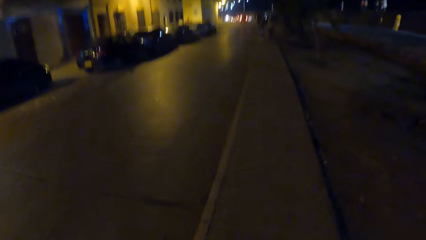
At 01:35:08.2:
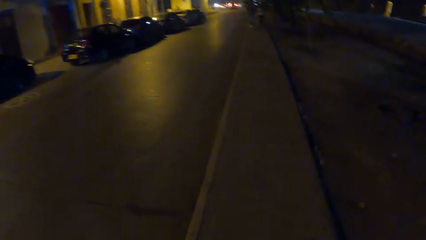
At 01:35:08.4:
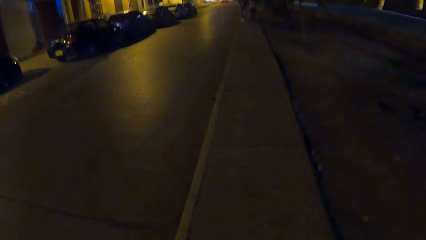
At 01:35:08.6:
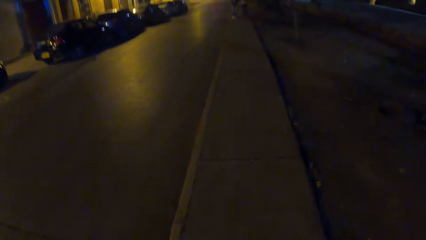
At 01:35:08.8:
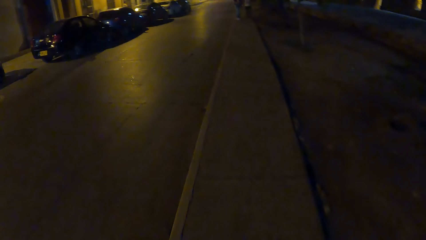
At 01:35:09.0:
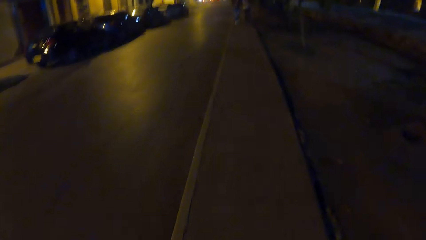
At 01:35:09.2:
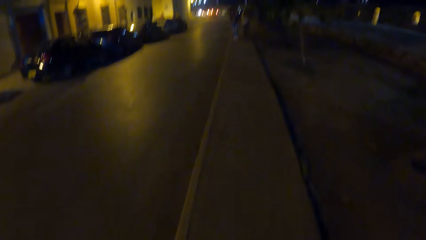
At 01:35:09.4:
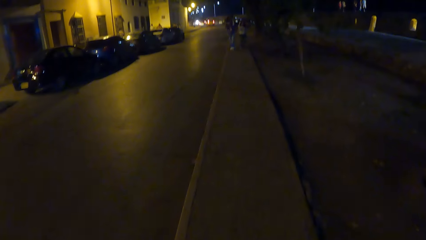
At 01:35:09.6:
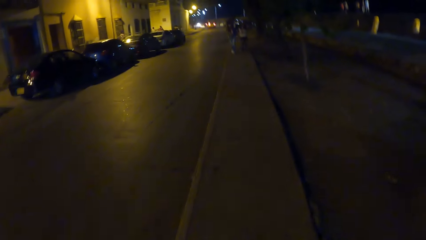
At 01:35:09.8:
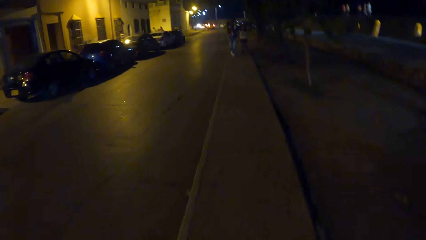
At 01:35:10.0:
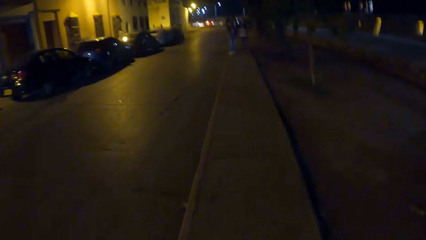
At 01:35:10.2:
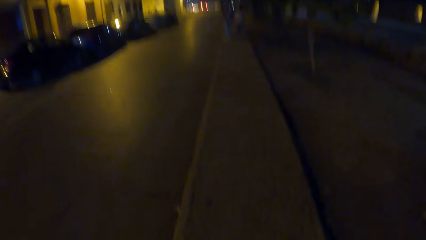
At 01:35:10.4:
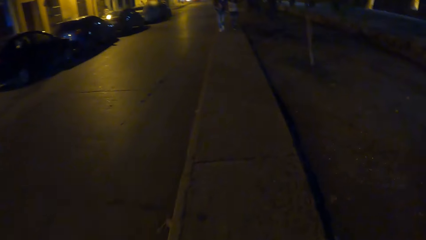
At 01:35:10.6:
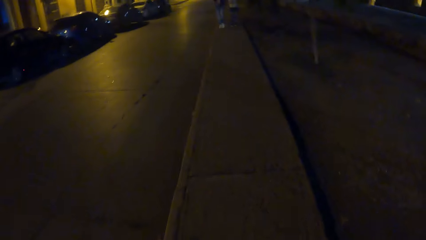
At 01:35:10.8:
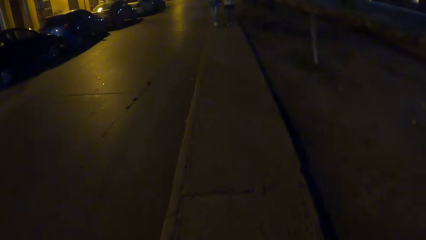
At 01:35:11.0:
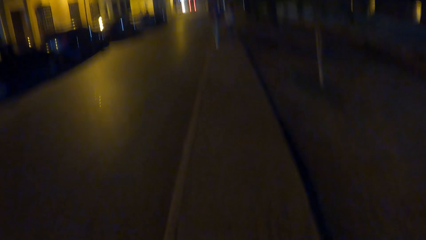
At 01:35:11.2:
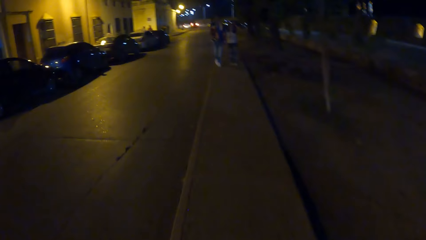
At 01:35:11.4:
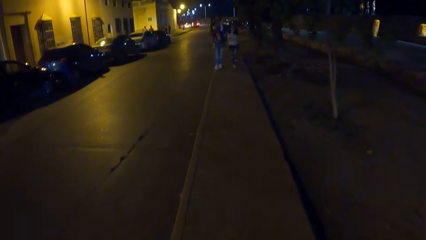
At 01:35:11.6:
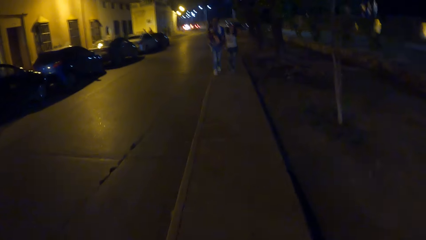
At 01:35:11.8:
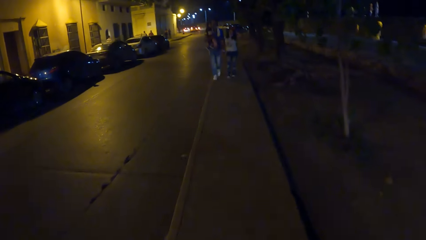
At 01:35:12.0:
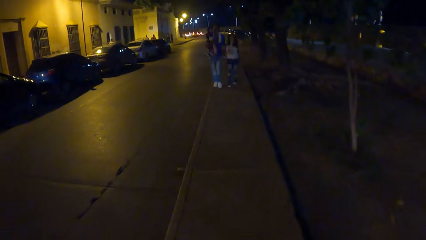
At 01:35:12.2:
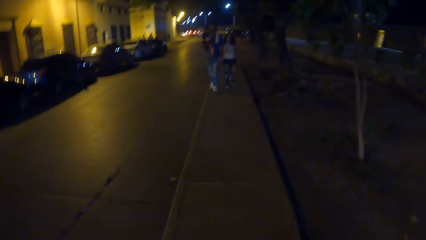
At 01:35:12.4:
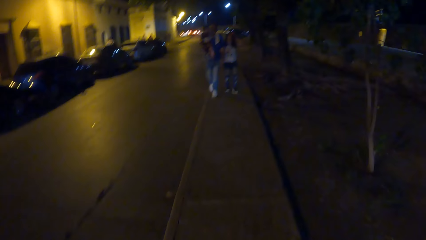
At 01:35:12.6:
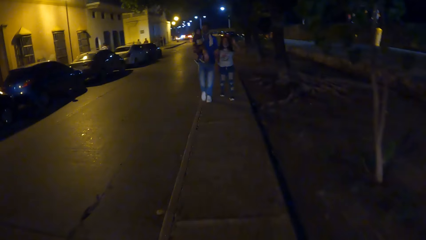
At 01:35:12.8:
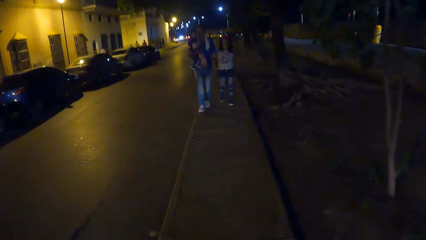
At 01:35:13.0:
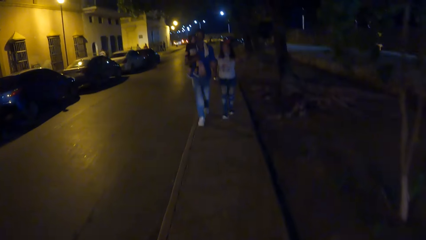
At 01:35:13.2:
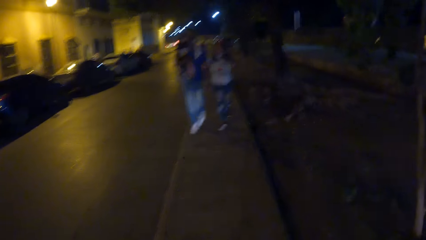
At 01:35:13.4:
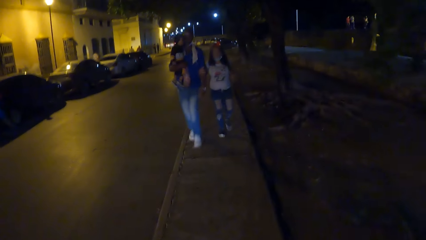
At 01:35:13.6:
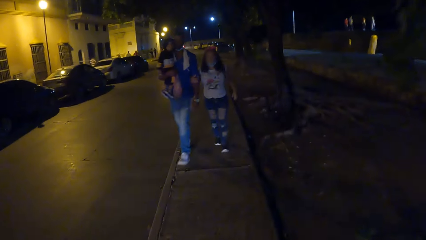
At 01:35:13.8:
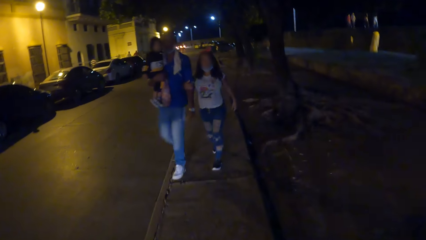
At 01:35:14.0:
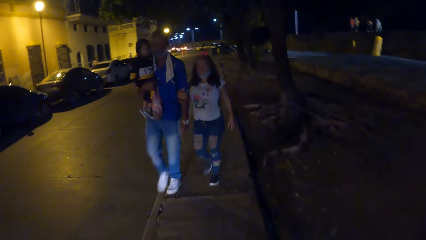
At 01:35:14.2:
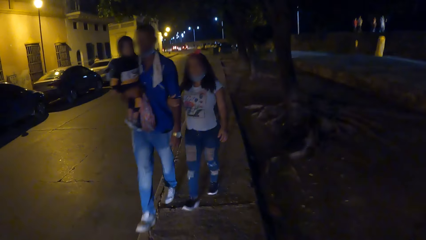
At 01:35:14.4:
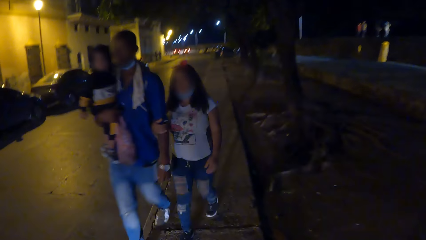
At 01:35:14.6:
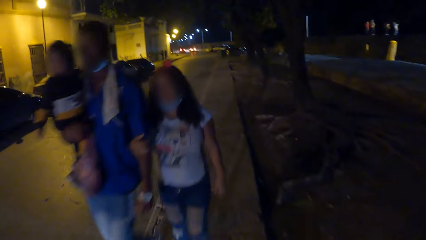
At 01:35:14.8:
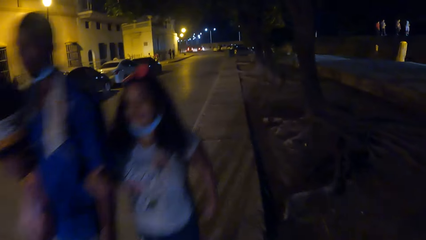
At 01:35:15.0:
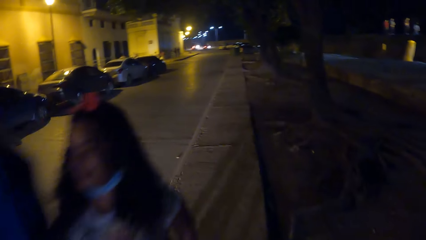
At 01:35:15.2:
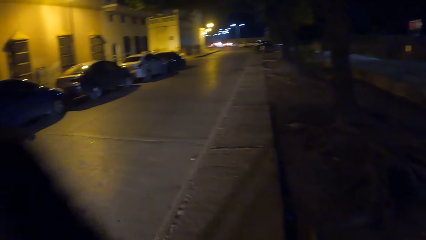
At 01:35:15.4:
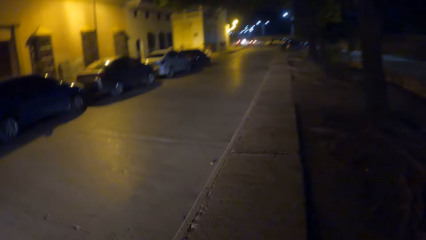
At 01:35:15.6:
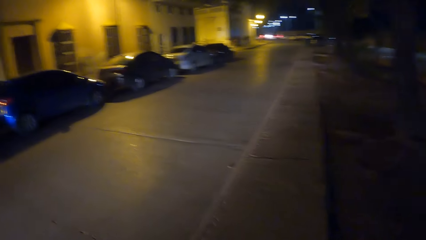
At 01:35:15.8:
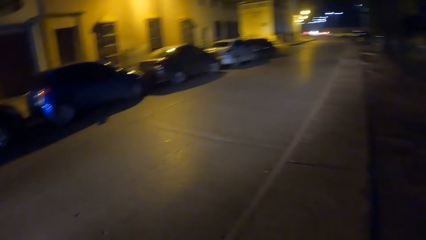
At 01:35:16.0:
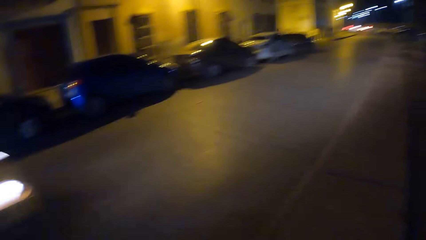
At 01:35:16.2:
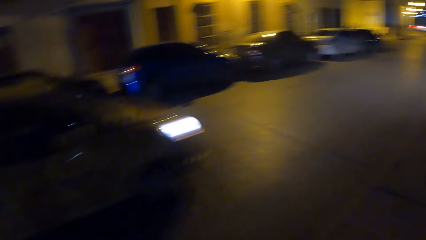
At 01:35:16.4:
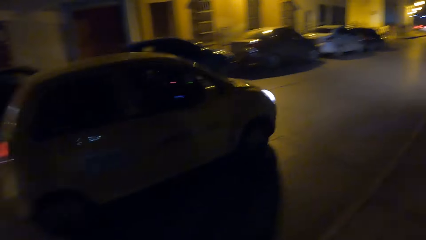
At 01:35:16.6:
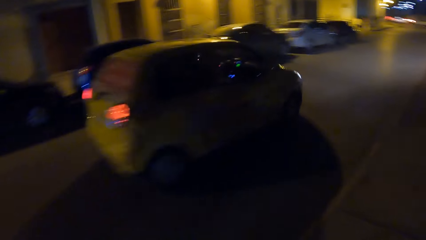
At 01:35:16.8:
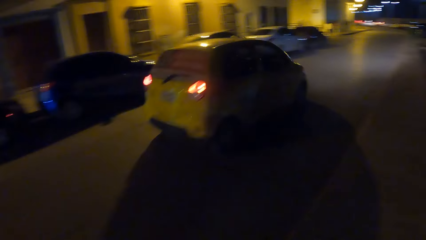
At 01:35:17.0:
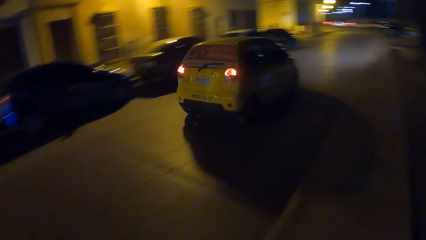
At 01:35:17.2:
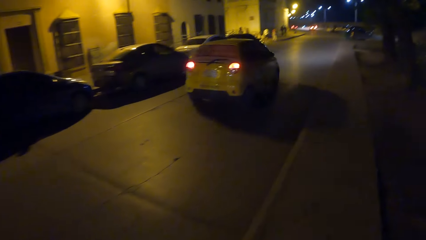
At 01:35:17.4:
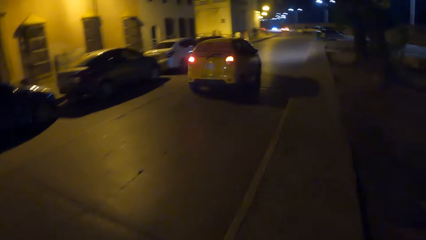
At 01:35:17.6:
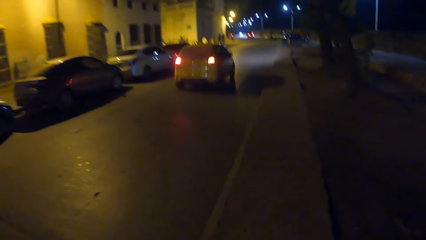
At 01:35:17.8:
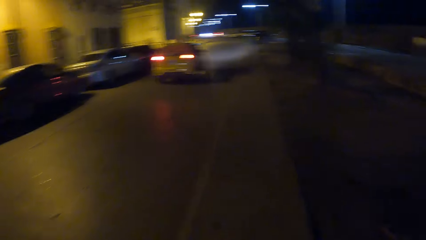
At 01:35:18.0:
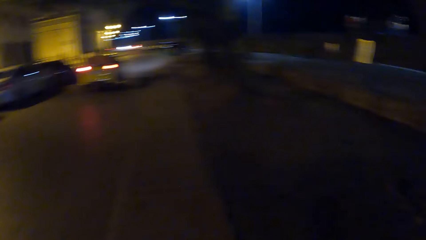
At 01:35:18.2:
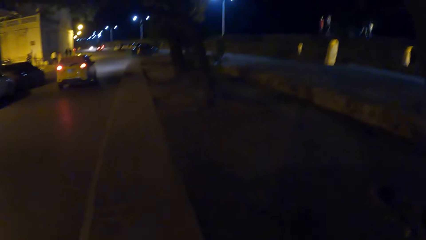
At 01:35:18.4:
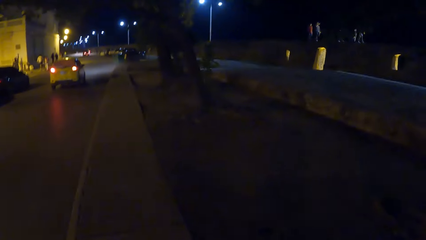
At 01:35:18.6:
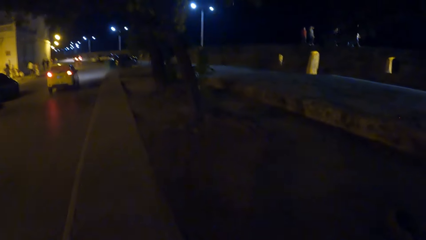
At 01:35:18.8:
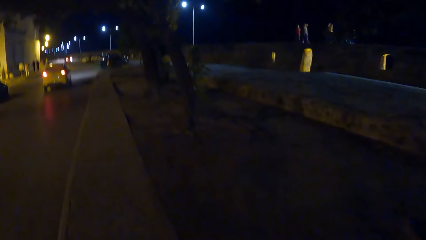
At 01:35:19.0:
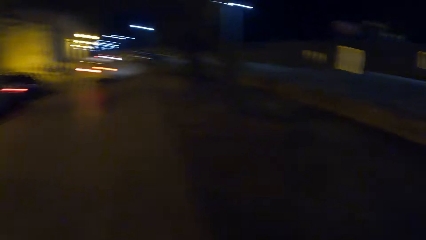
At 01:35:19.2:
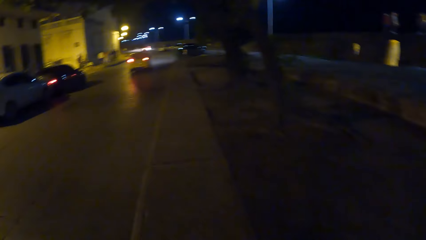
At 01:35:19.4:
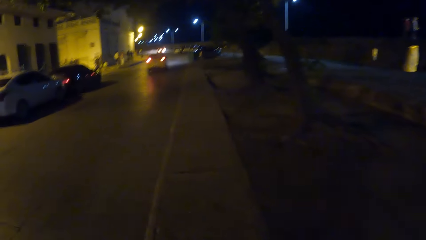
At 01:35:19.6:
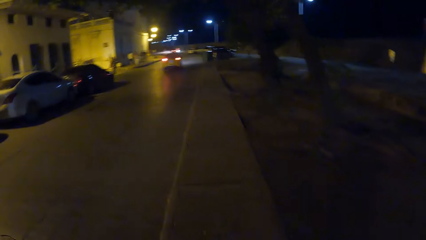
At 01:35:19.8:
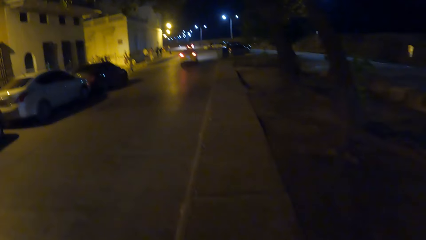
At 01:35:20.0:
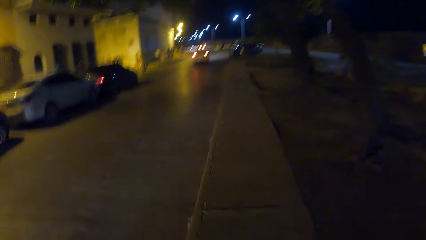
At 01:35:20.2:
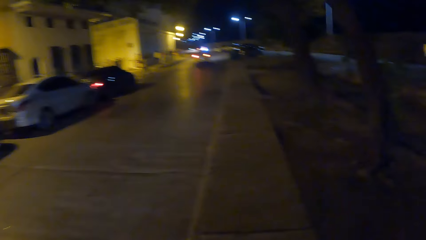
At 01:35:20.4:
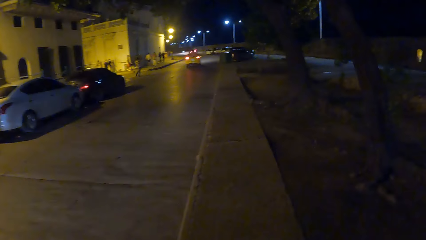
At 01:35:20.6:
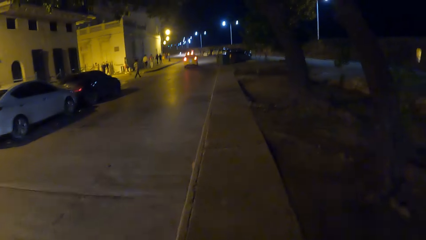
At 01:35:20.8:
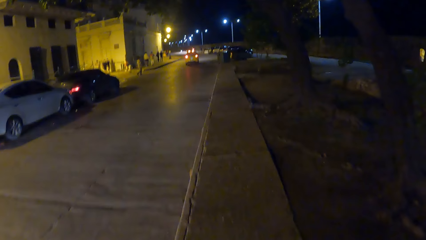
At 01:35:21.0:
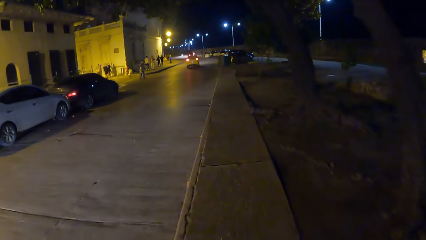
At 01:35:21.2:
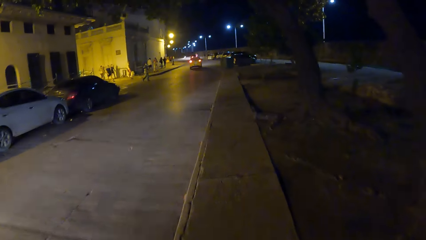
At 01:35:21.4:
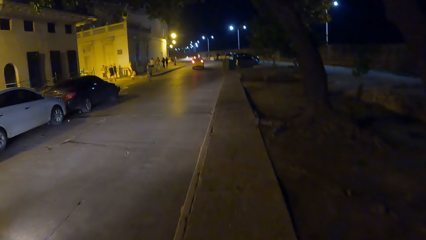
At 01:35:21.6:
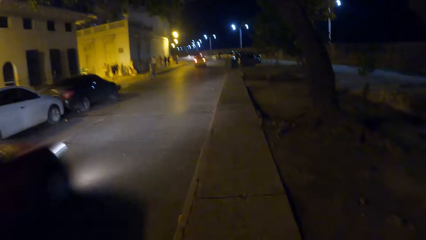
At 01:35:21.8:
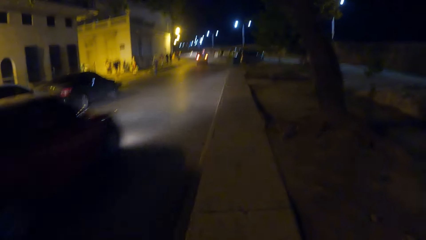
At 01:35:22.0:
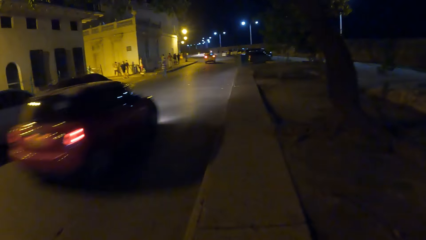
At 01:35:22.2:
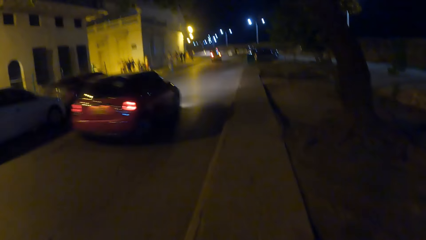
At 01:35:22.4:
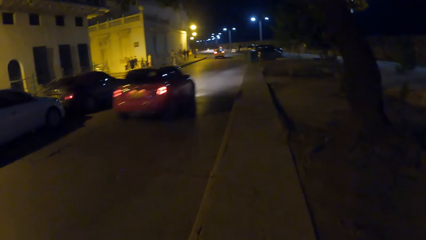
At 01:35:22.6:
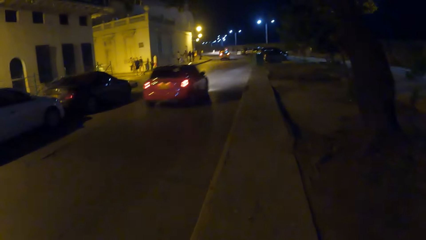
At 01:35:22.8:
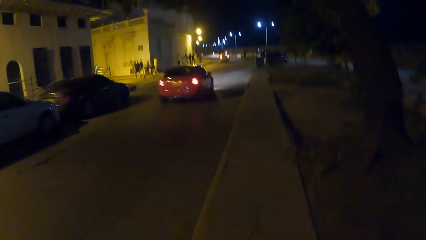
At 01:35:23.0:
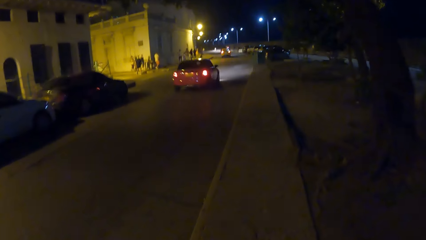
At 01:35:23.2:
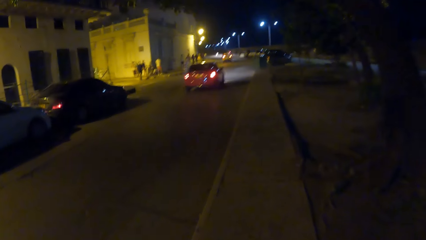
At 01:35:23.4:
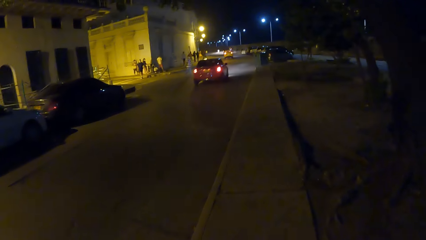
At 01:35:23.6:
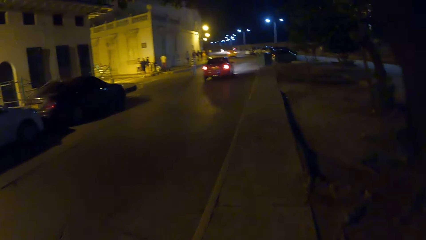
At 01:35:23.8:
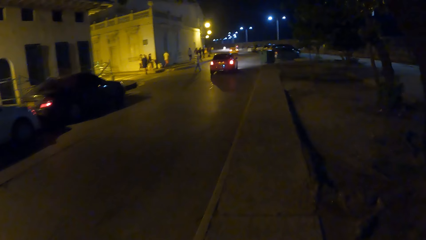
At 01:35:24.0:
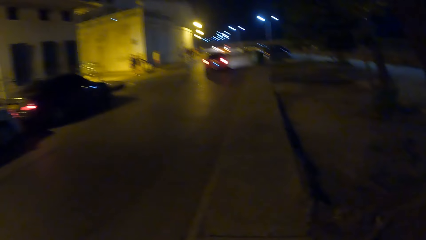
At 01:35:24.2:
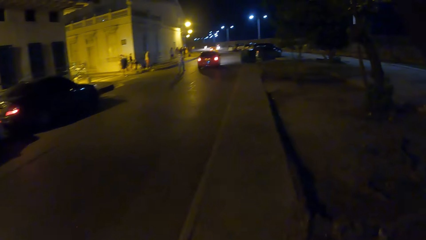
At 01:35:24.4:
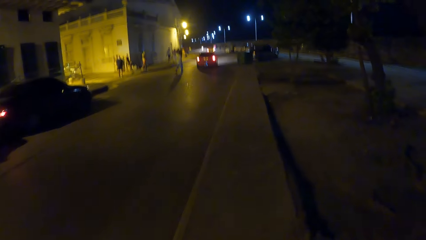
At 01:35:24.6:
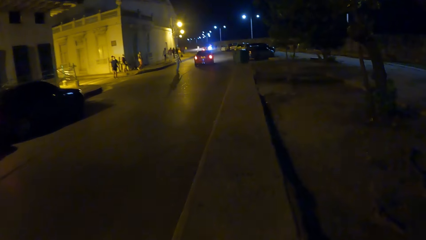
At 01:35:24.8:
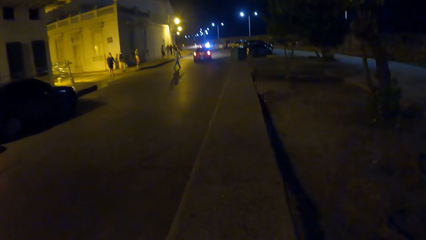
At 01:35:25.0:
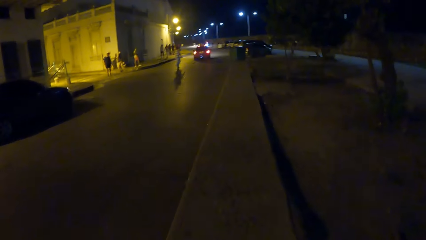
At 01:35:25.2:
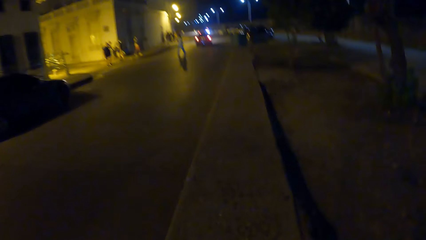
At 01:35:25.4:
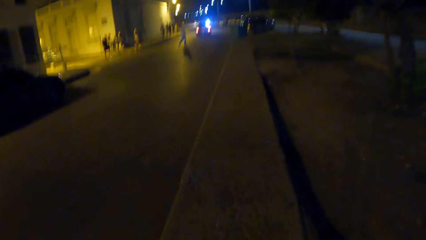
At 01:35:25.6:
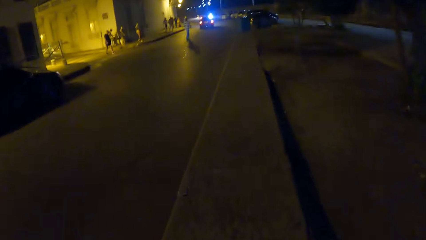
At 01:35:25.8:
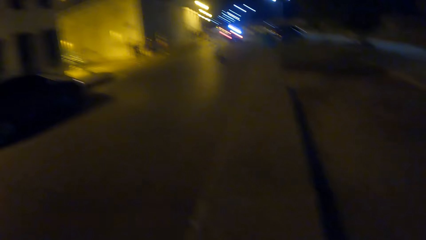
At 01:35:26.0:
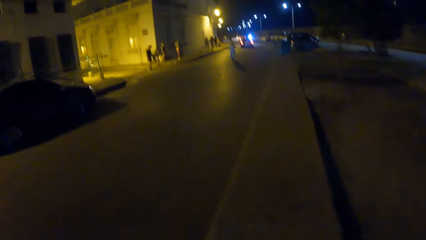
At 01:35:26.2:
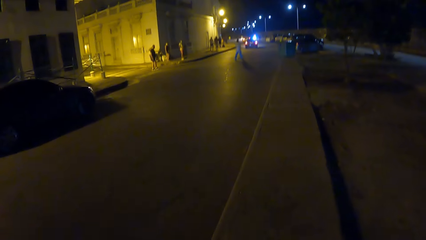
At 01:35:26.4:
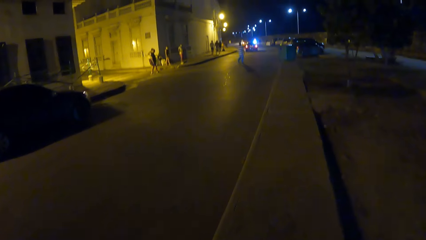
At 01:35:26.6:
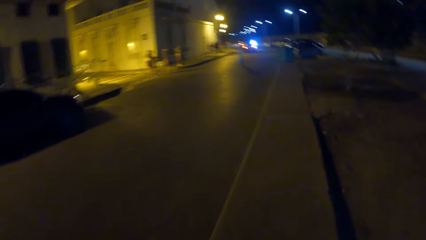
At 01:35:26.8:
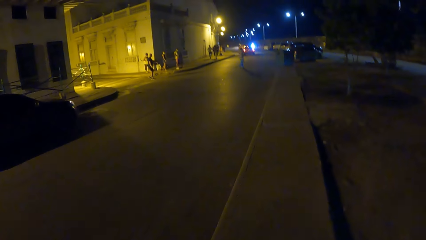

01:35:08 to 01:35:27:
The camera wearer looks around the road. They walk past a man, a lady and a child. They look at a passing car. They look around the road. They walk on the pavement. They look at the passing car again.
